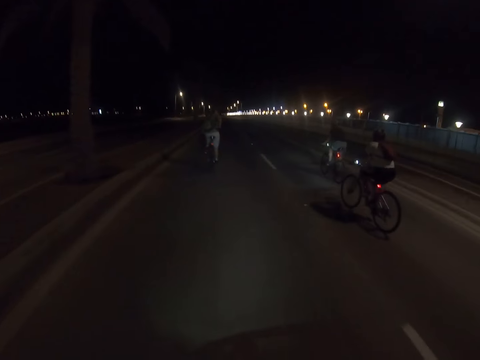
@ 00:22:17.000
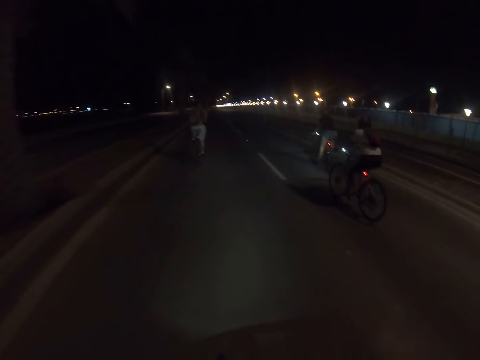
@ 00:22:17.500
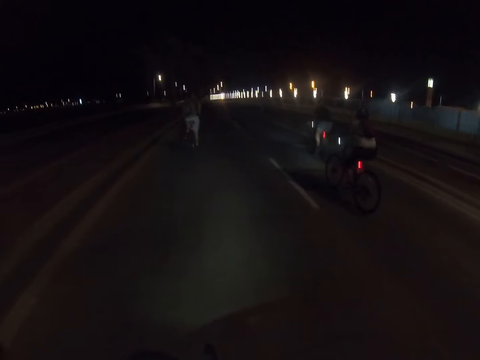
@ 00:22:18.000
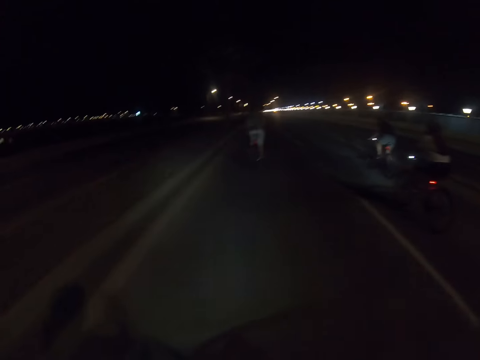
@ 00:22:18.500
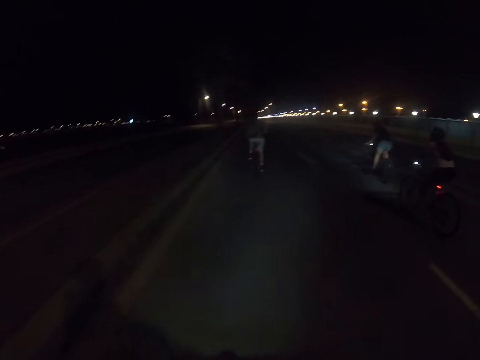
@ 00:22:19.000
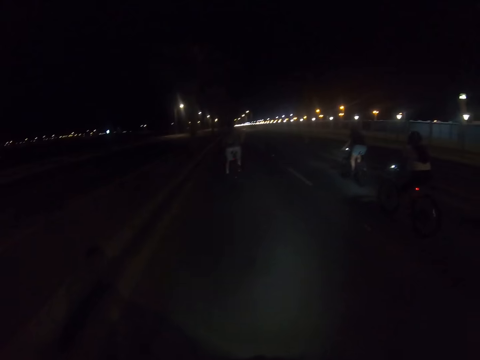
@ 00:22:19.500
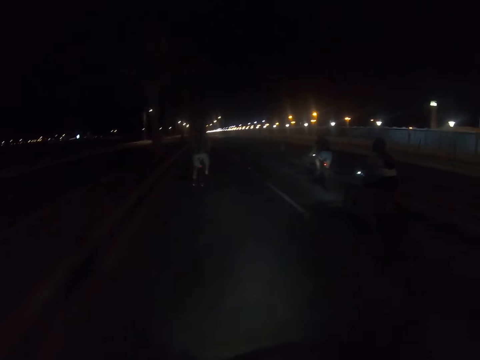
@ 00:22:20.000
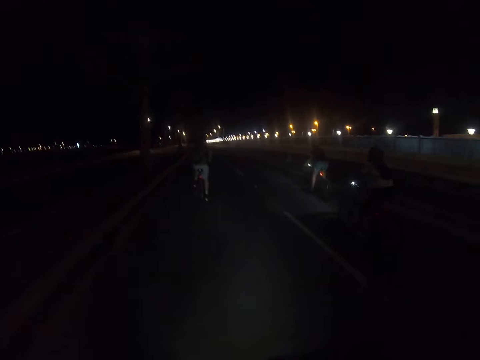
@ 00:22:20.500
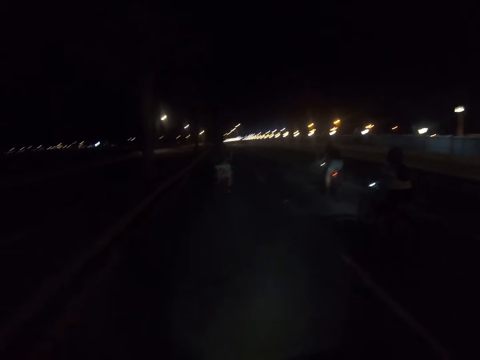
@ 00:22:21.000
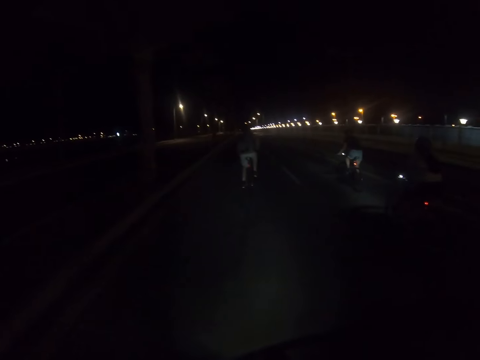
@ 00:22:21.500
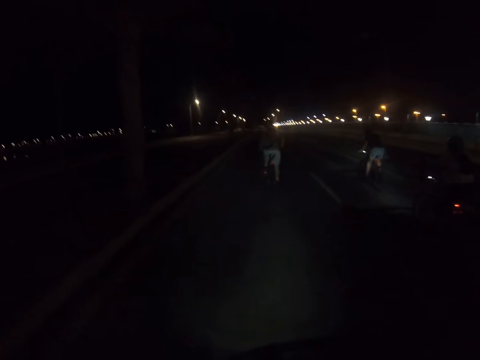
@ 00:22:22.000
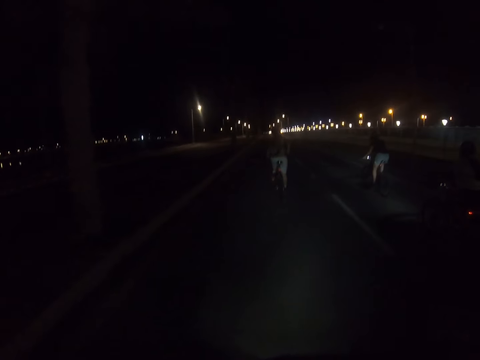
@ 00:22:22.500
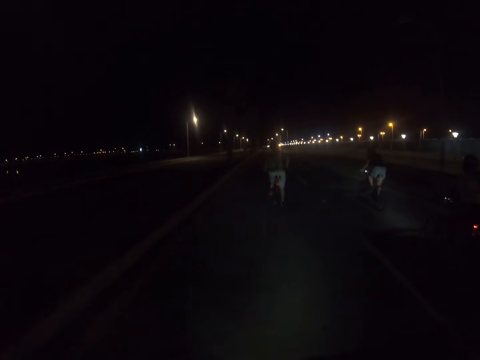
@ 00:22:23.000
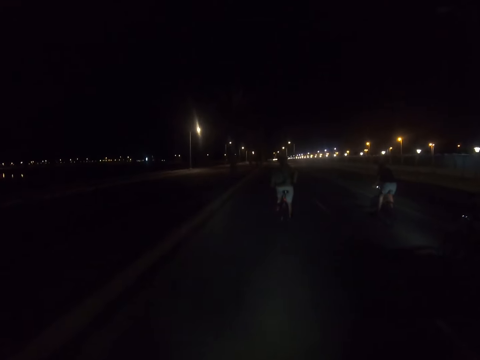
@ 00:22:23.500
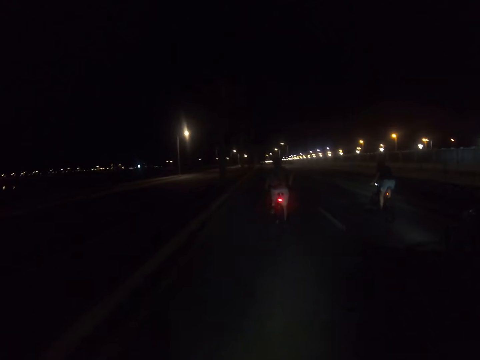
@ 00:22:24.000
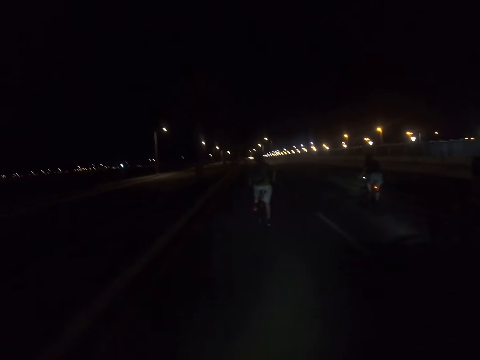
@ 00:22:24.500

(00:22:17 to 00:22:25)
The camera wearer cycles a bike on the road.

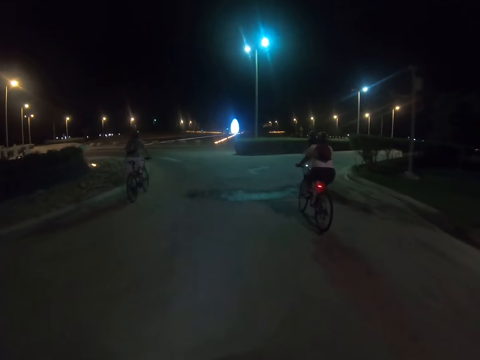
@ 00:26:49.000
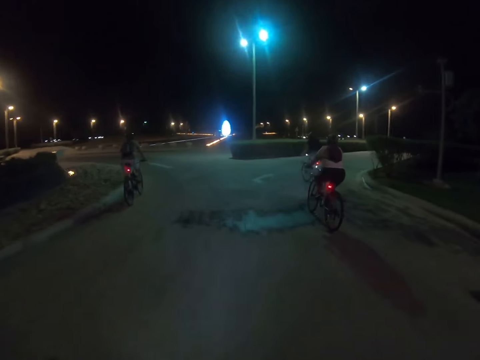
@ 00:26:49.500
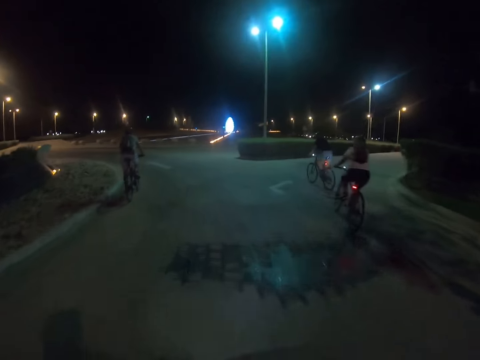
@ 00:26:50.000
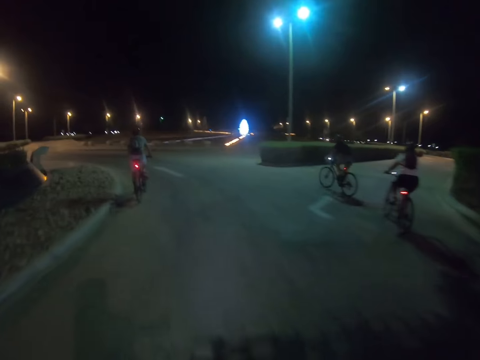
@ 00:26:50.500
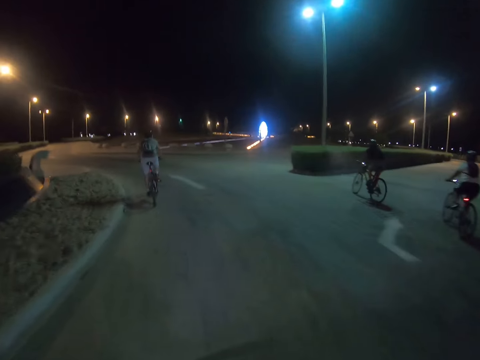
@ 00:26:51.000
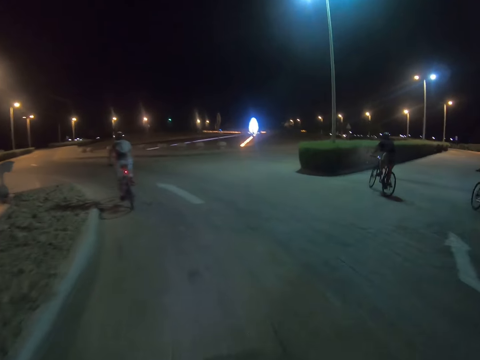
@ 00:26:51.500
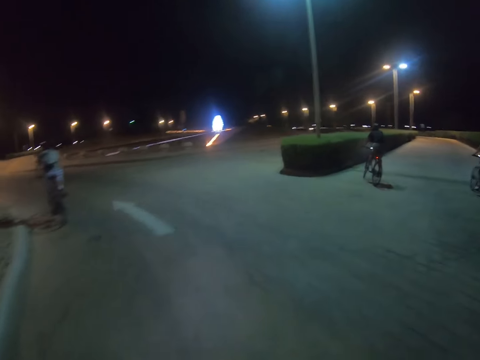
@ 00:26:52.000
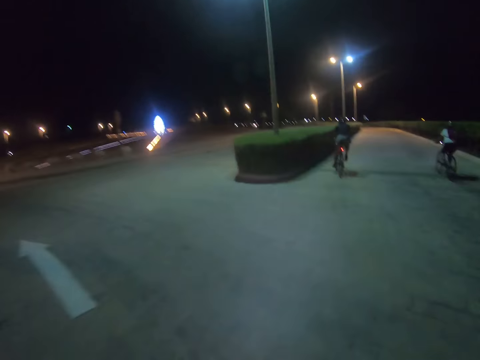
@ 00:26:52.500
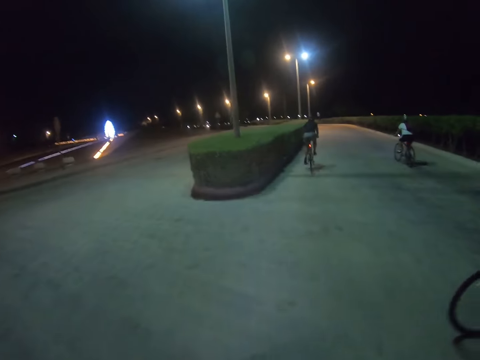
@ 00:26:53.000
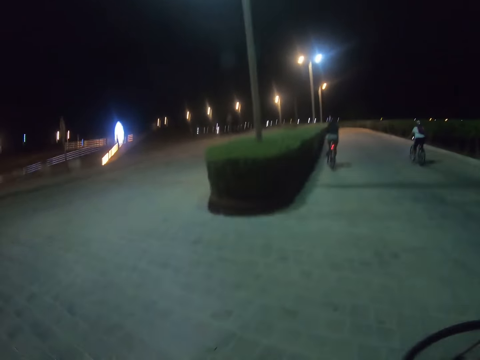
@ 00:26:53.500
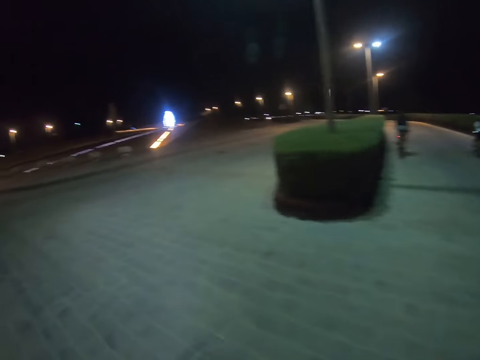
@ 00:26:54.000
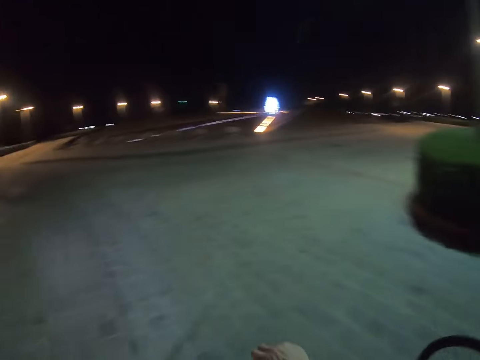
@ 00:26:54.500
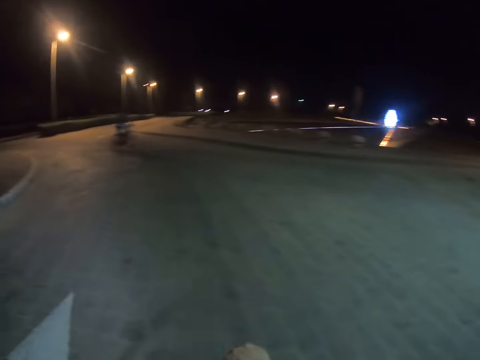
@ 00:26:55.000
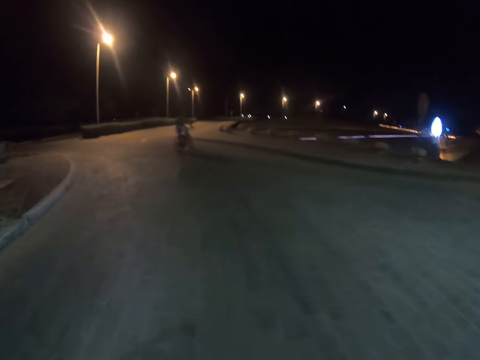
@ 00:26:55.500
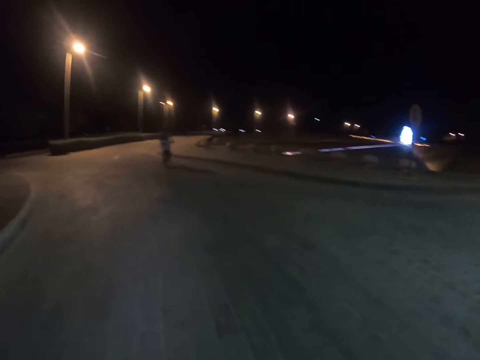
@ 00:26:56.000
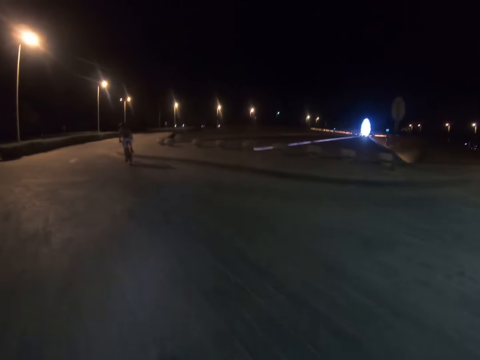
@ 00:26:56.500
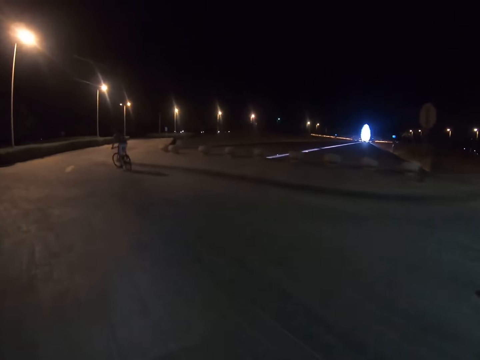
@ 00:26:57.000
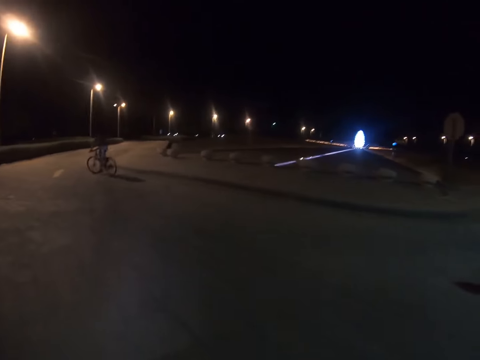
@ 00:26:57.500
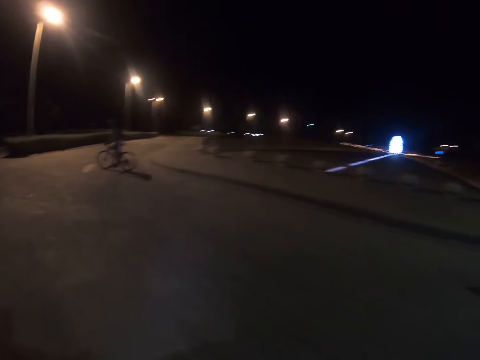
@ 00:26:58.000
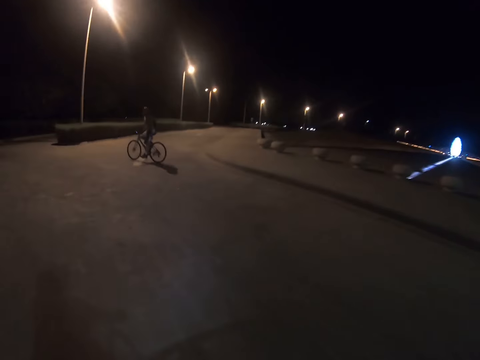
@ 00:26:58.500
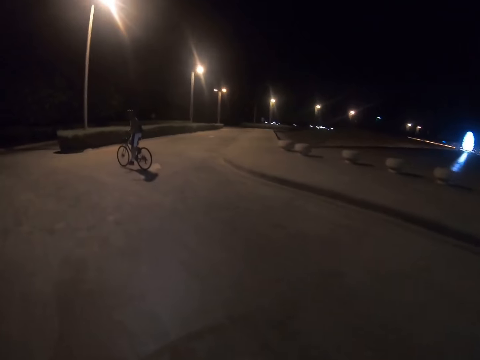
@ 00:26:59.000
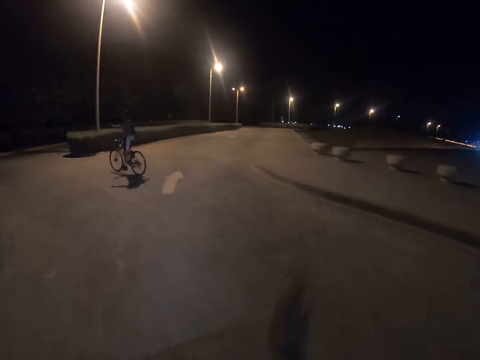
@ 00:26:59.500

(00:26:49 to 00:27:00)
A man turns left on the roundabout. A woman turns right. Another woman turns right. The camera wearer turns left on the roundabout.

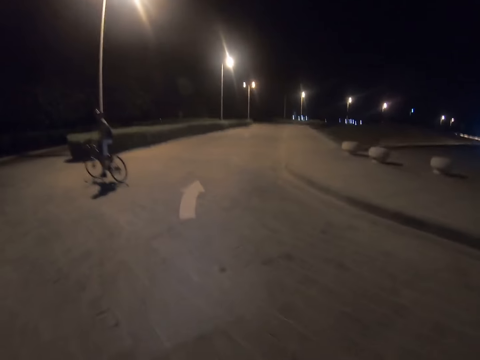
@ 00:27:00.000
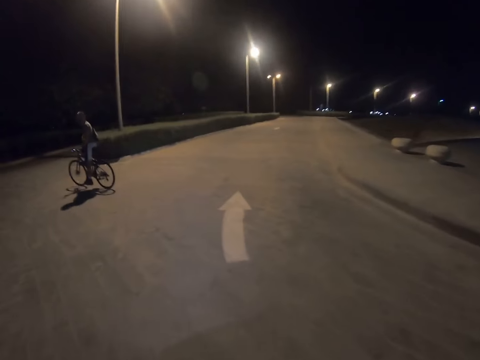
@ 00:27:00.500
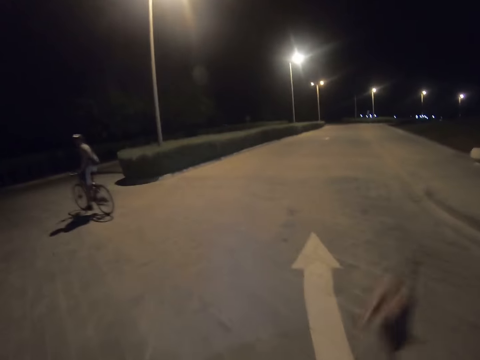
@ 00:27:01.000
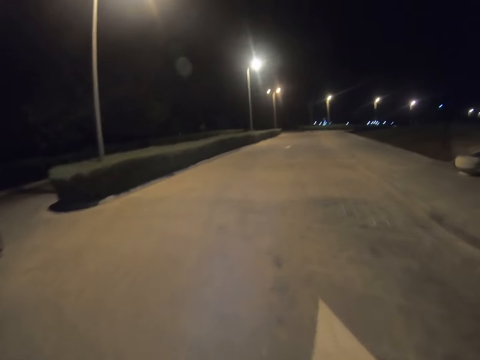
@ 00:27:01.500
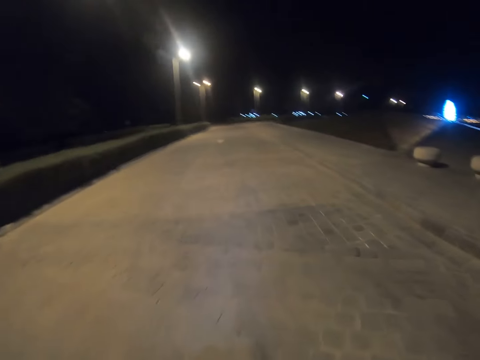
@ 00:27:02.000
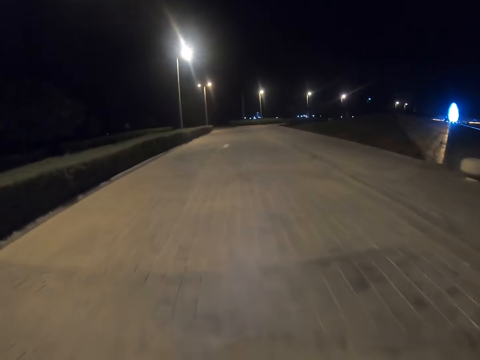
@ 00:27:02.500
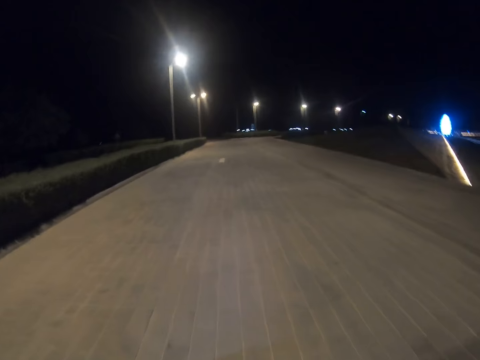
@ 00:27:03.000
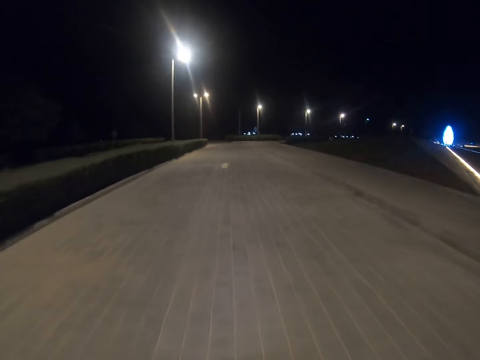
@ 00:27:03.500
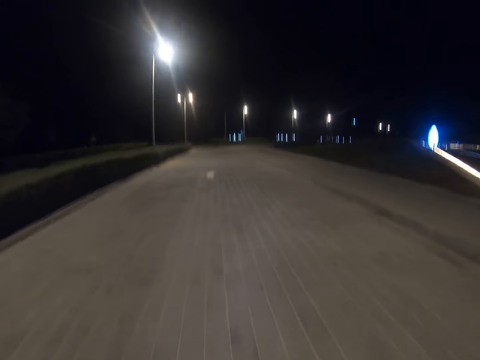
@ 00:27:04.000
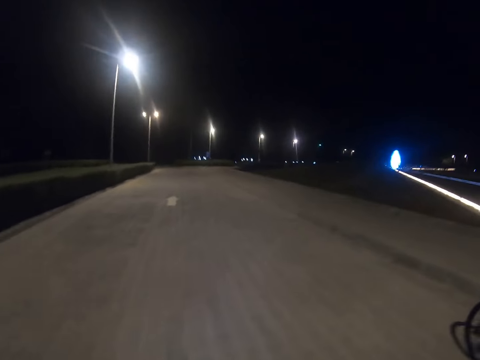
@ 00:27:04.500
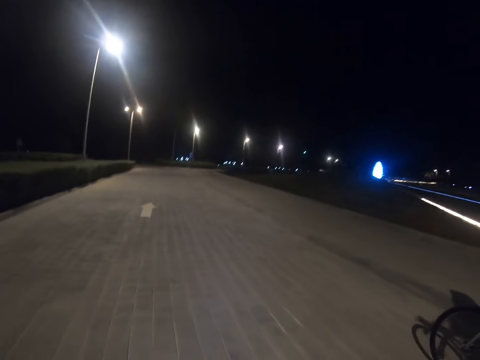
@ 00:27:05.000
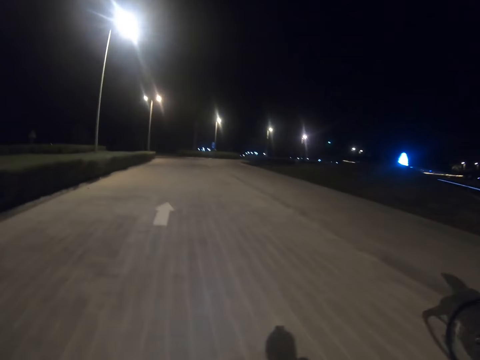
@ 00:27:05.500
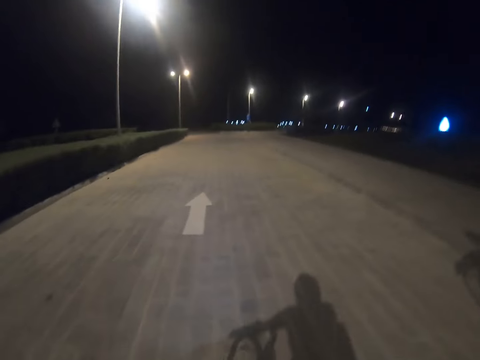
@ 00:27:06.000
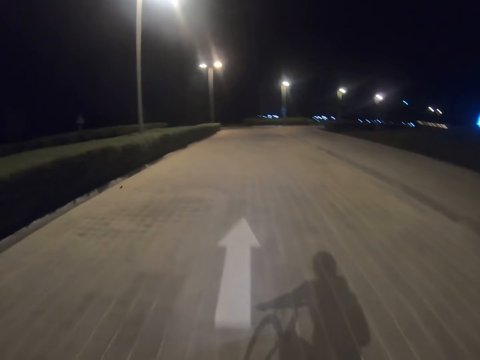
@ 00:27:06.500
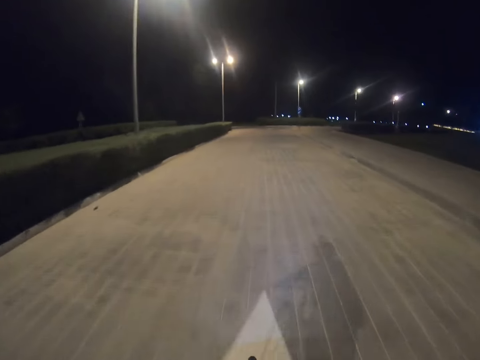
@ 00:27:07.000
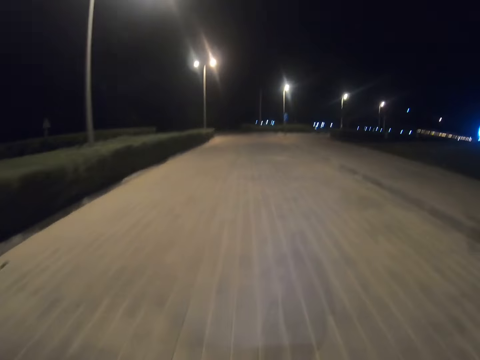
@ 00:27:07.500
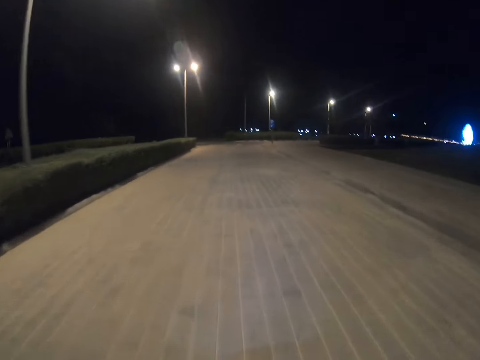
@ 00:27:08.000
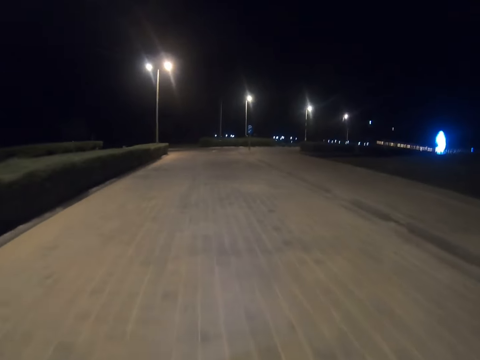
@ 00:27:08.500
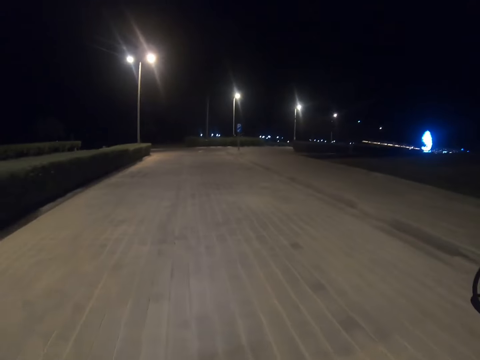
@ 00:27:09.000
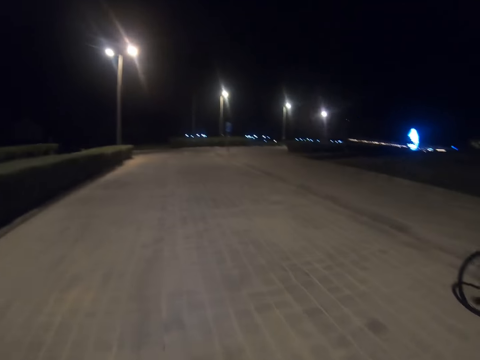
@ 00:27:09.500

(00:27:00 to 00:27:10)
The camera wearer gestures with his right hand. He rides the bike on the road.
